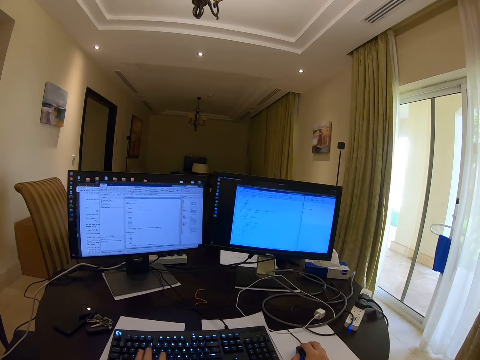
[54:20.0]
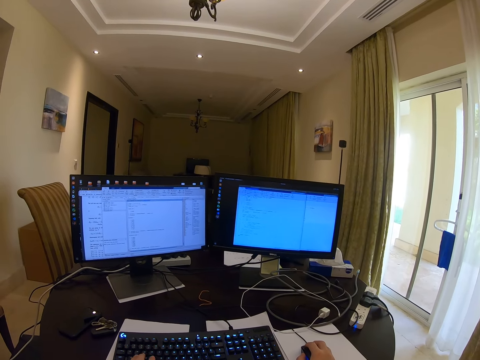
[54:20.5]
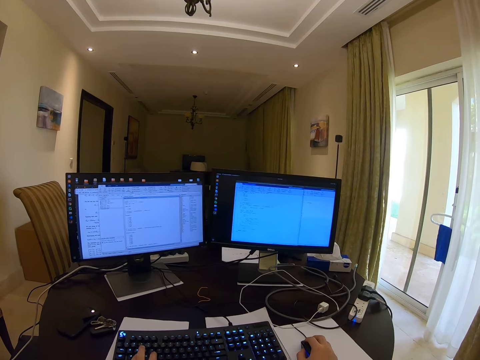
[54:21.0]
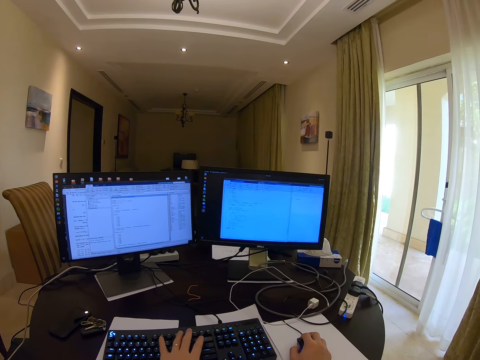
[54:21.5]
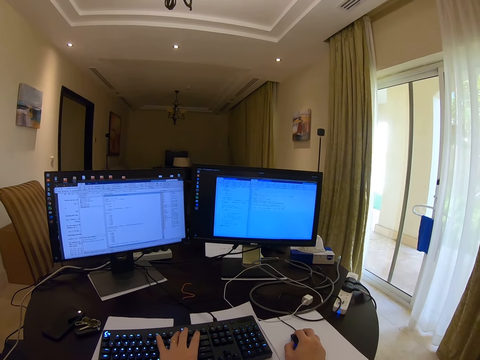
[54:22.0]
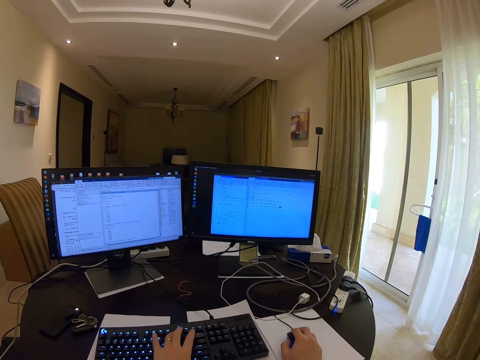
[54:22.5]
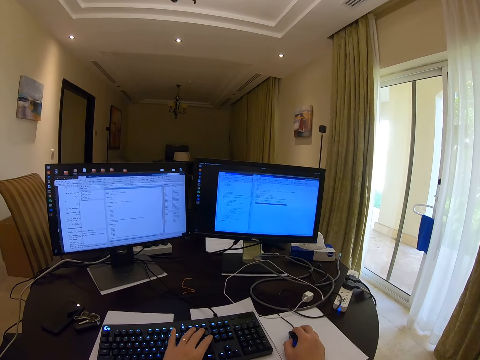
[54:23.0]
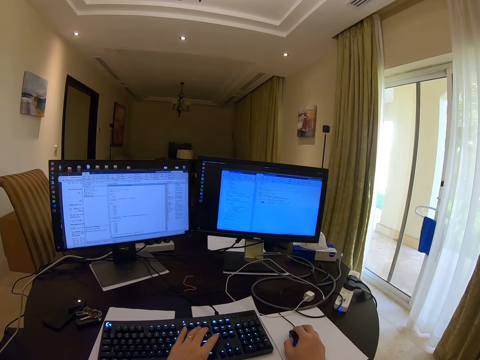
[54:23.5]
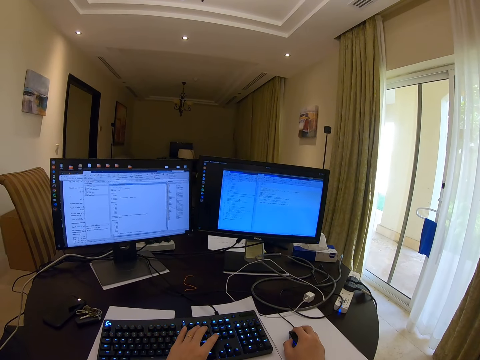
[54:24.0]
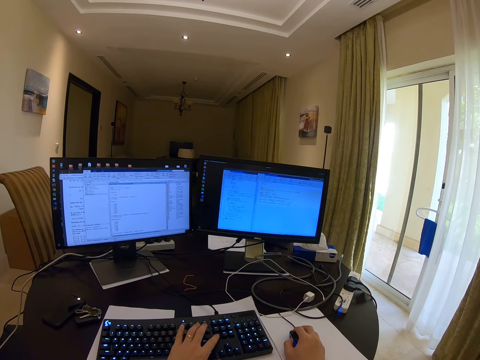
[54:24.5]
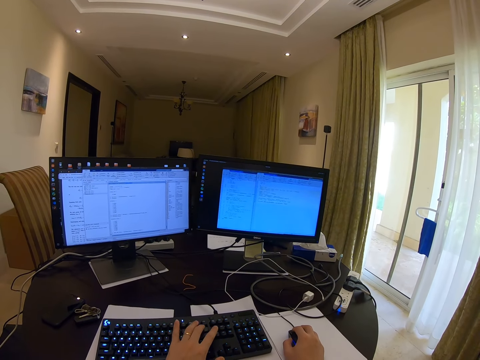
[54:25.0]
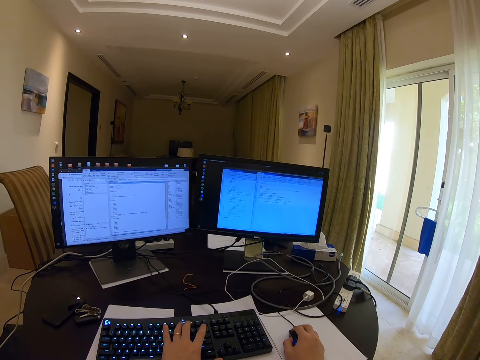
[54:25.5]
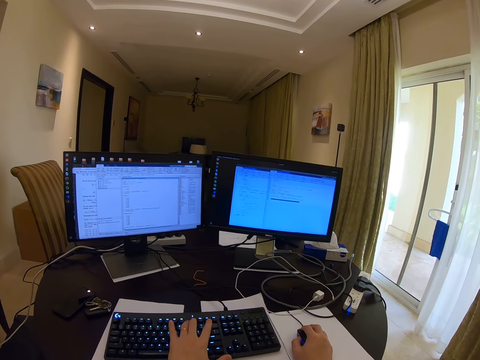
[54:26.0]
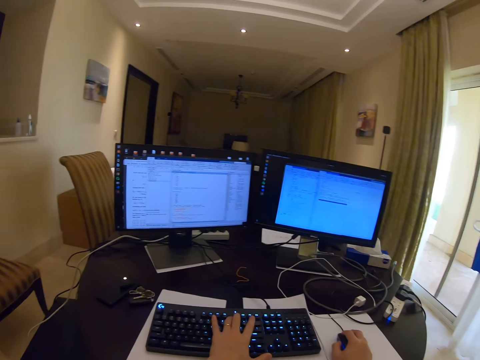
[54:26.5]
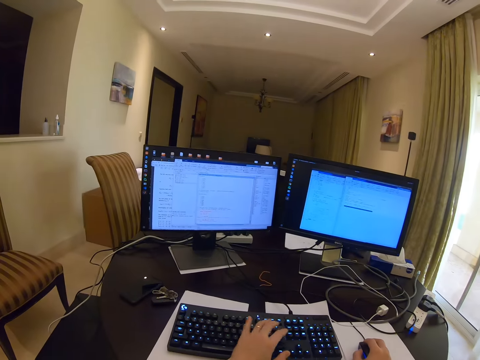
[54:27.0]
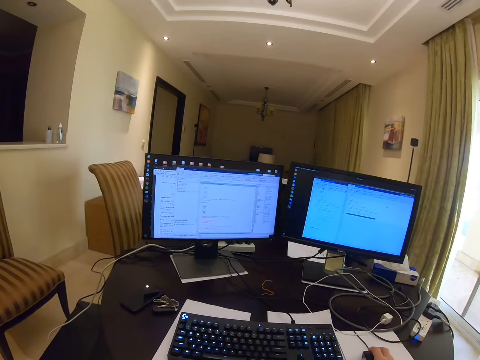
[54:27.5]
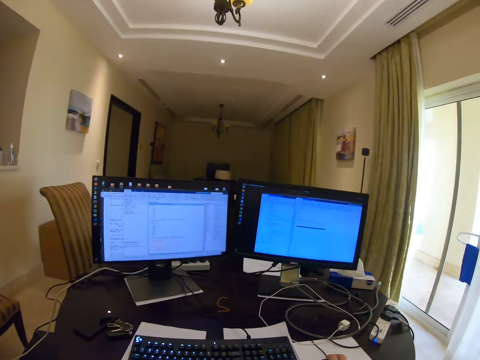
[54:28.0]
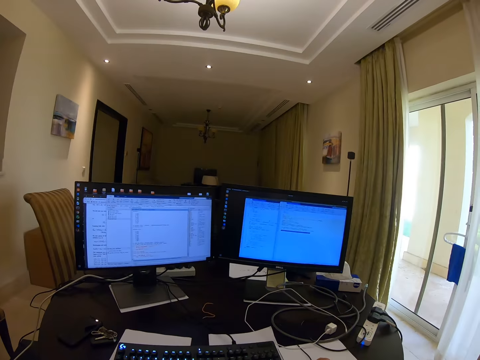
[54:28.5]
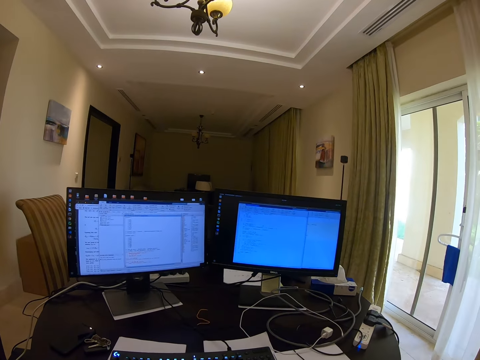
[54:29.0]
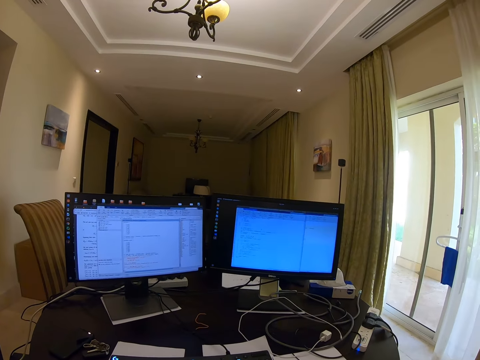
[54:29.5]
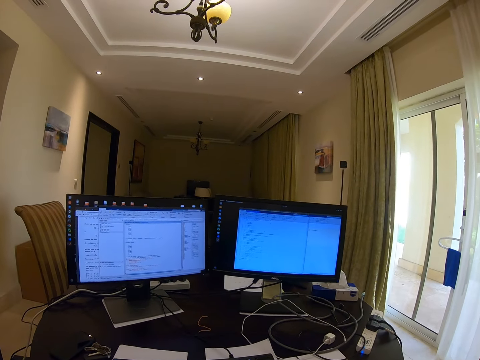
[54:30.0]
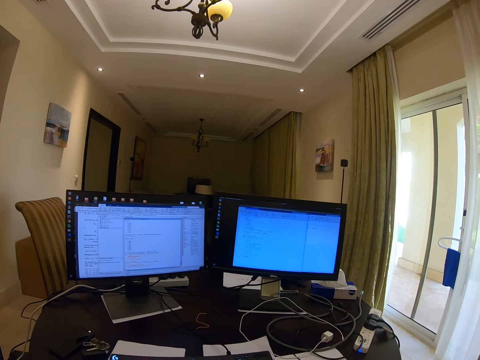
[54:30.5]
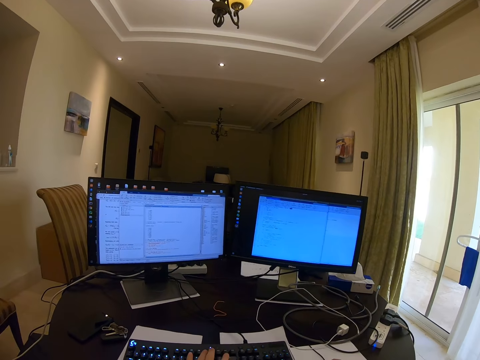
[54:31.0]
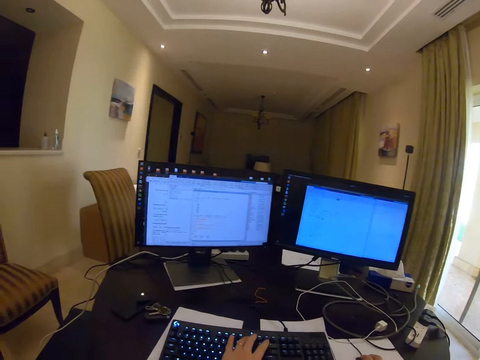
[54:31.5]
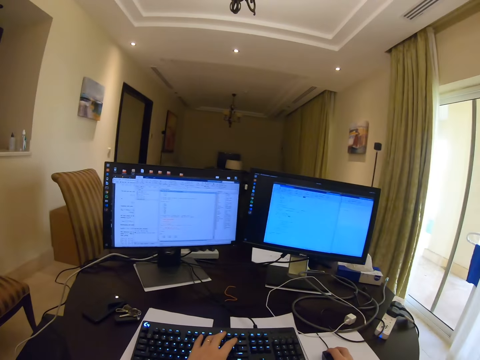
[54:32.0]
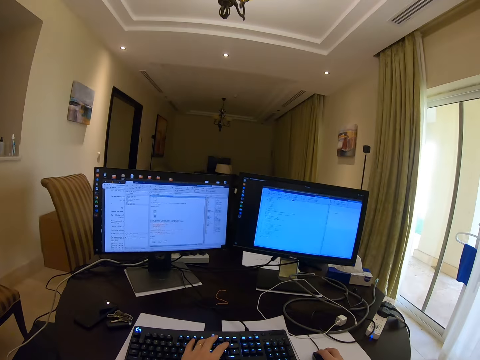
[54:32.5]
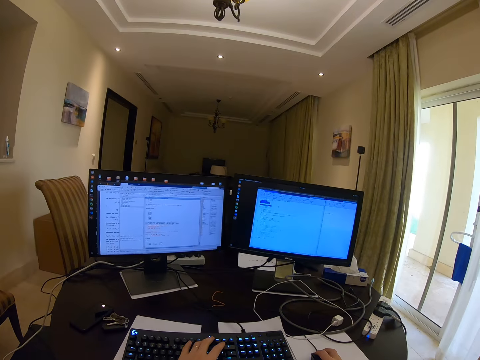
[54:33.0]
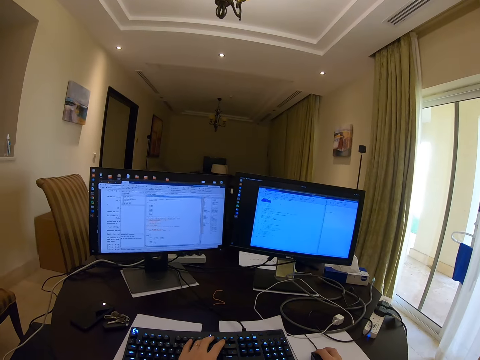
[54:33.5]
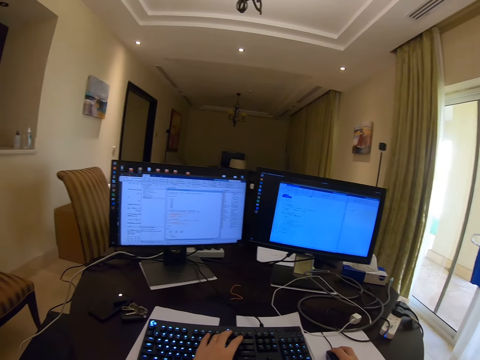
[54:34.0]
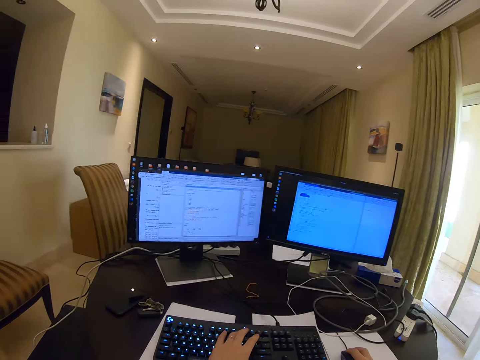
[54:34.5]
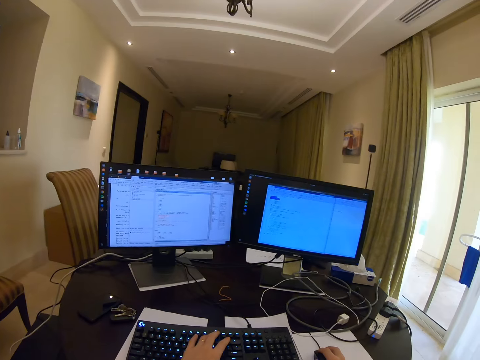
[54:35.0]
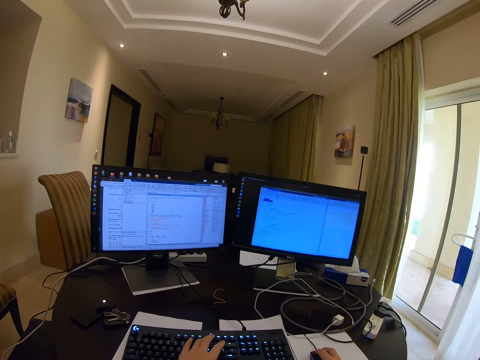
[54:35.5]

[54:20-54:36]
The camera wearer looks at the desktop. They operate the mouse.

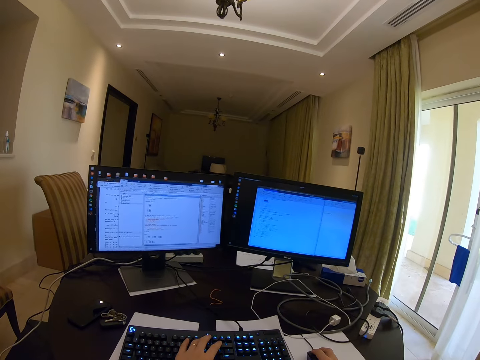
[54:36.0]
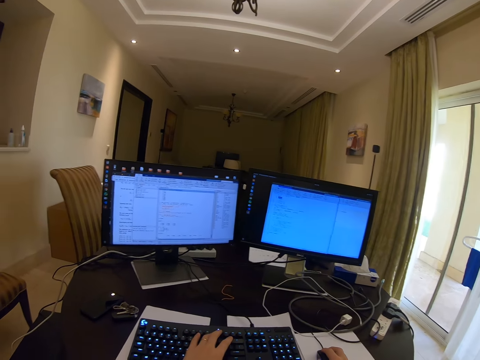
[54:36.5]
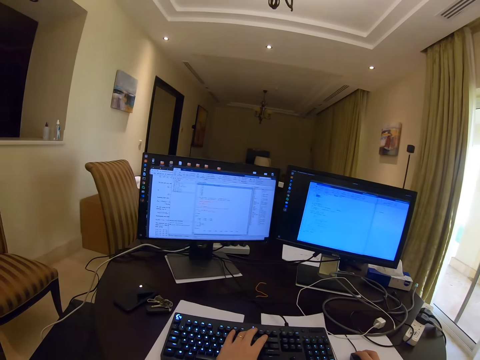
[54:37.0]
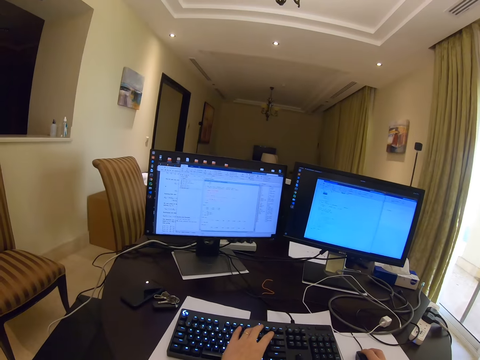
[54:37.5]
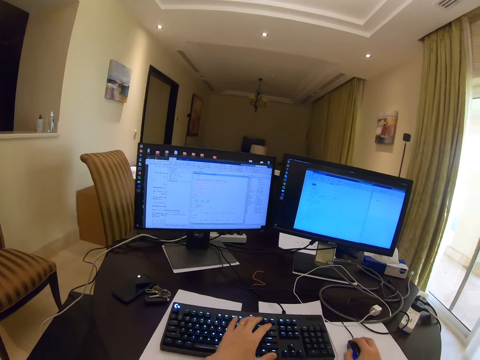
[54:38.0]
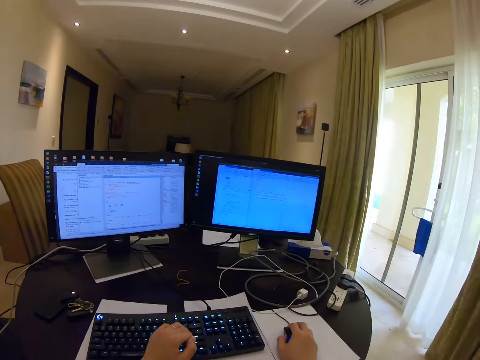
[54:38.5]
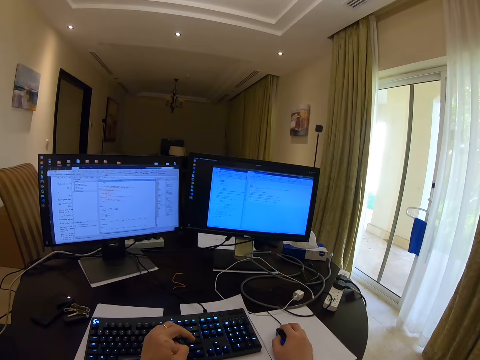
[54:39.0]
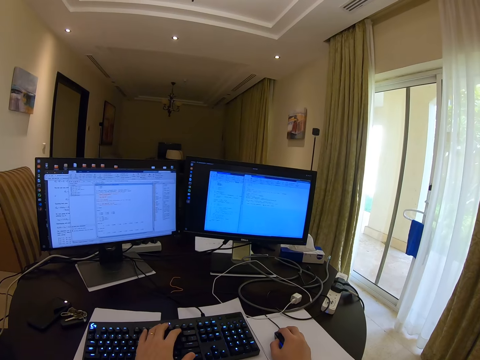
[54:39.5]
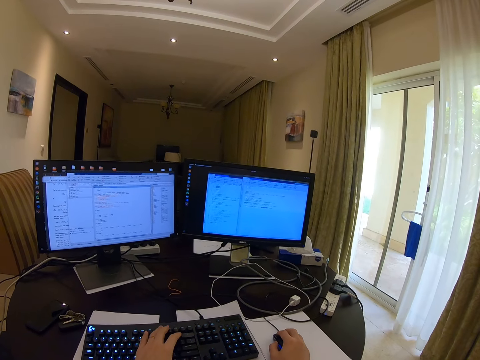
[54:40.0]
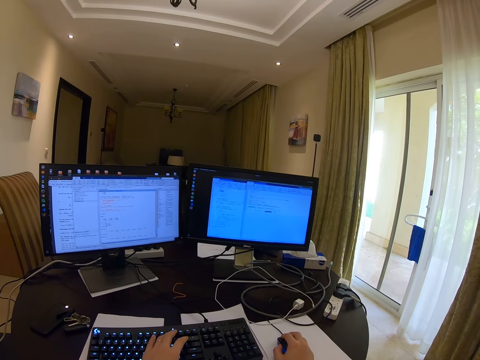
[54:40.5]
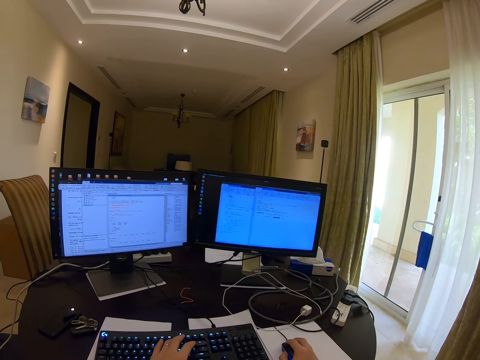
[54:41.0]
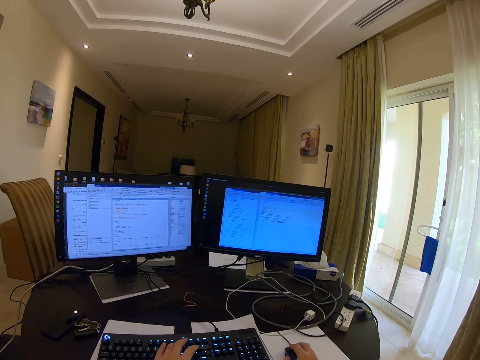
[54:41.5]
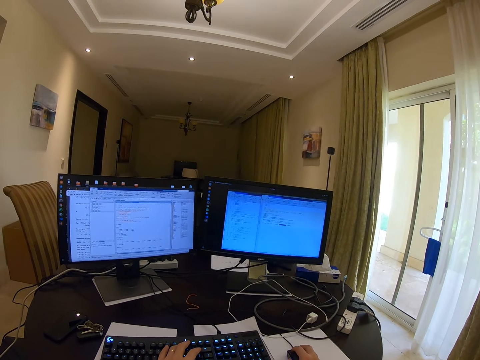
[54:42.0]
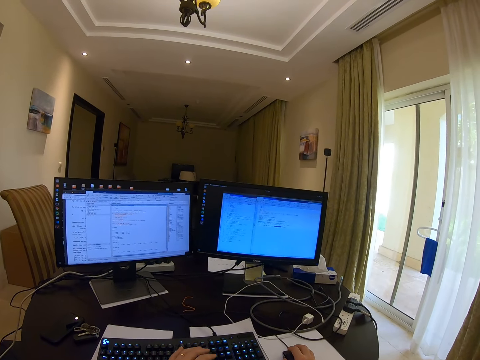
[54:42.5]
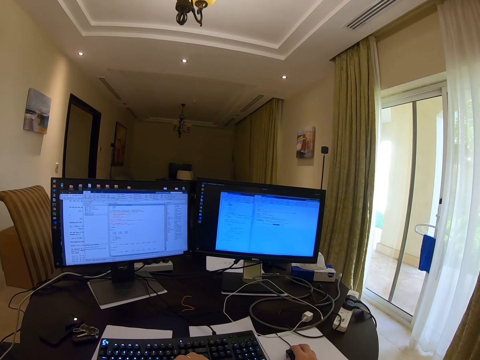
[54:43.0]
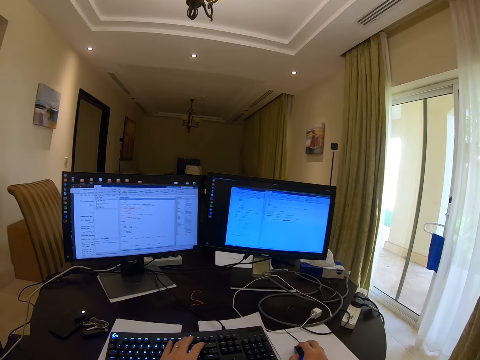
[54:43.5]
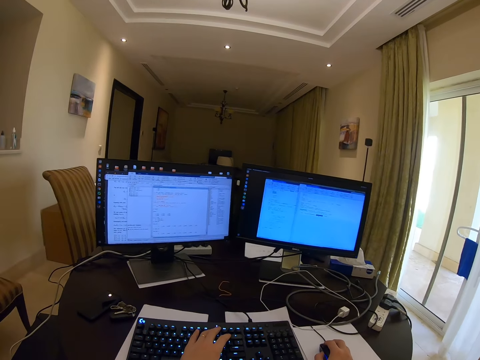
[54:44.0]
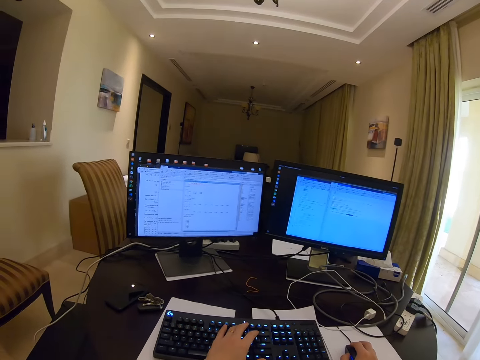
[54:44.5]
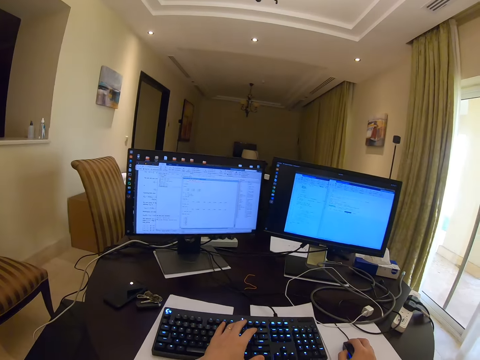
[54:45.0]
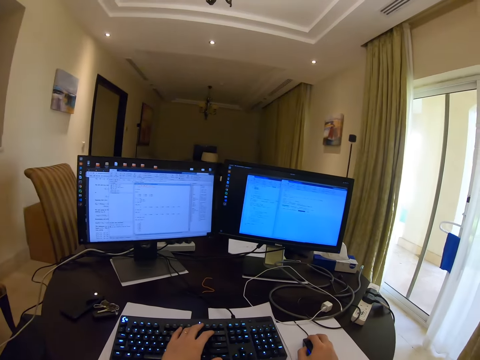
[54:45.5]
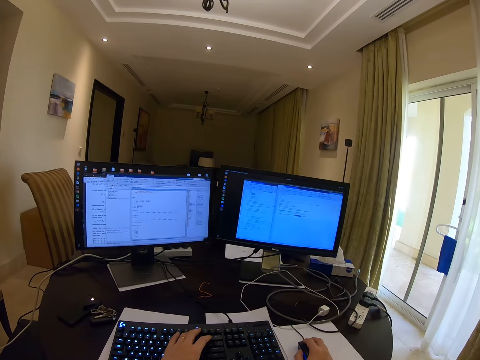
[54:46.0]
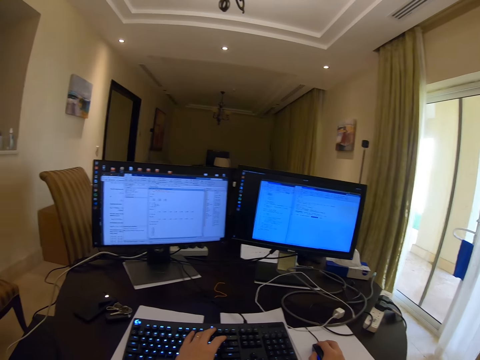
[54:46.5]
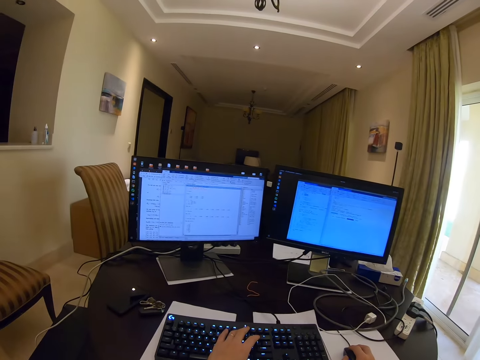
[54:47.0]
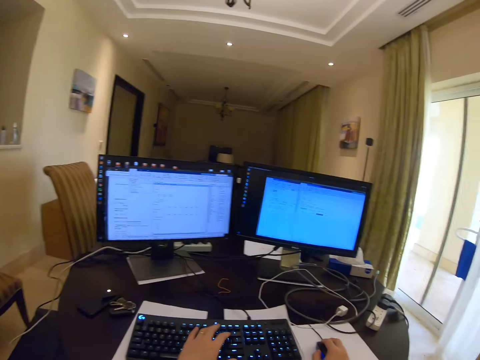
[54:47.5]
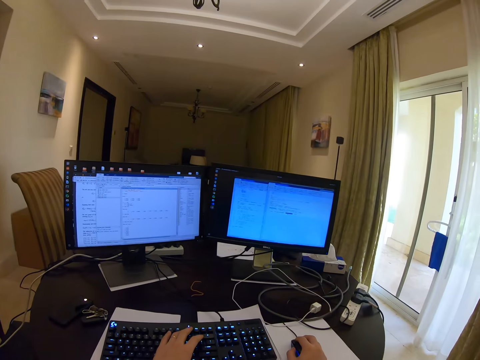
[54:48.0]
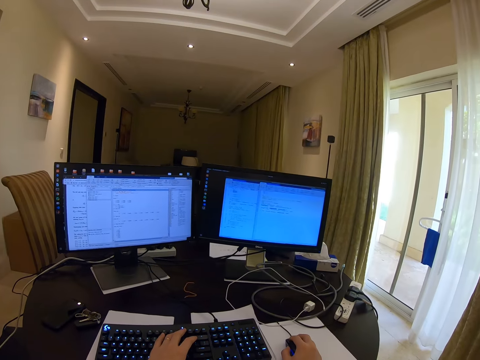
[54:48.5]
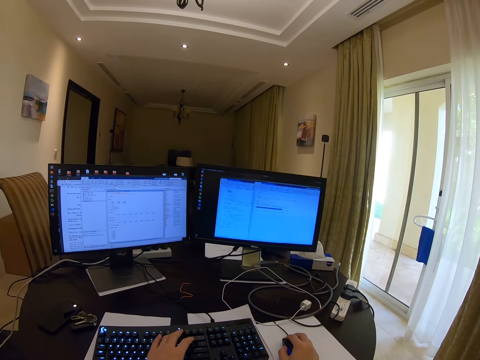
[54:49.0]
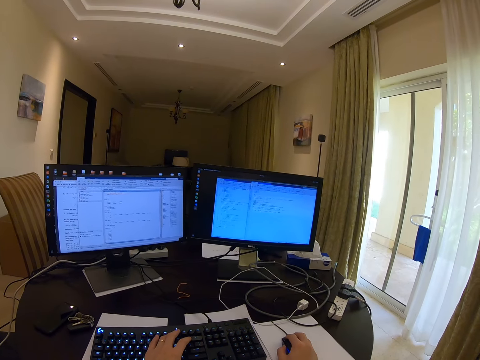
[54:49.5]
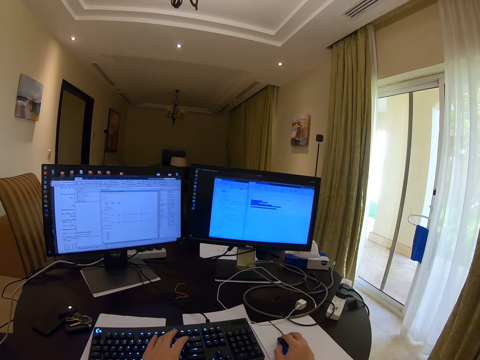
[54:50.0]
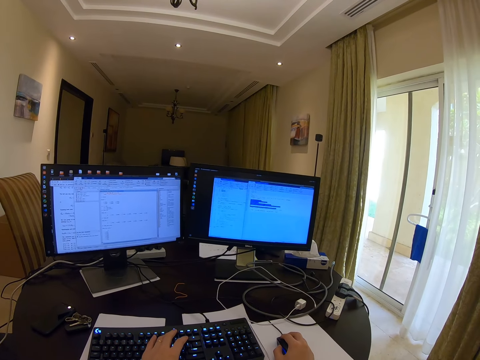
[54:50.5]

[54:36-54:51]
The camera wearer moves the fingers. They place a hand on the keyboard.
